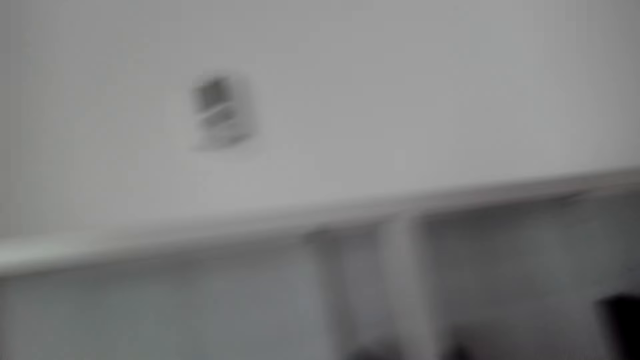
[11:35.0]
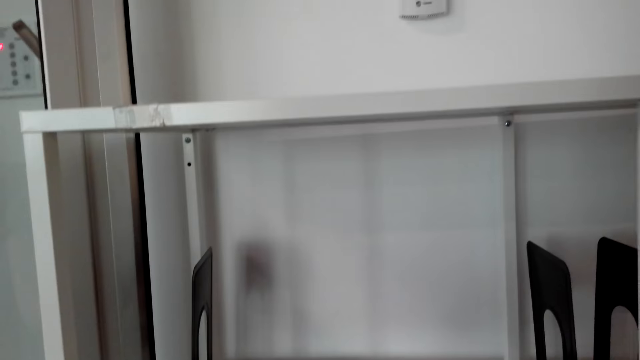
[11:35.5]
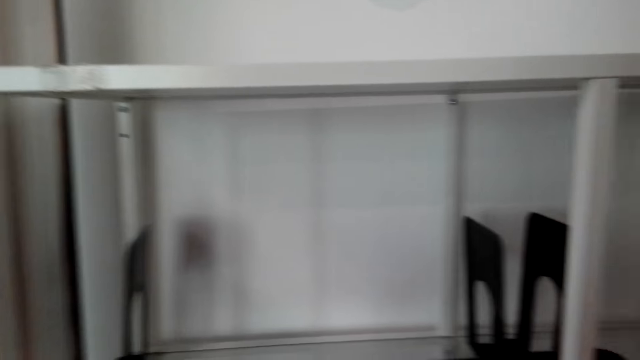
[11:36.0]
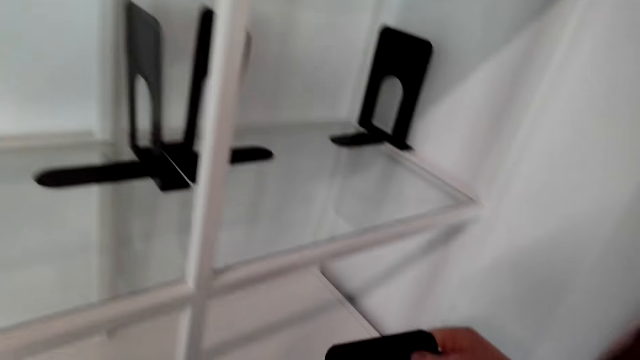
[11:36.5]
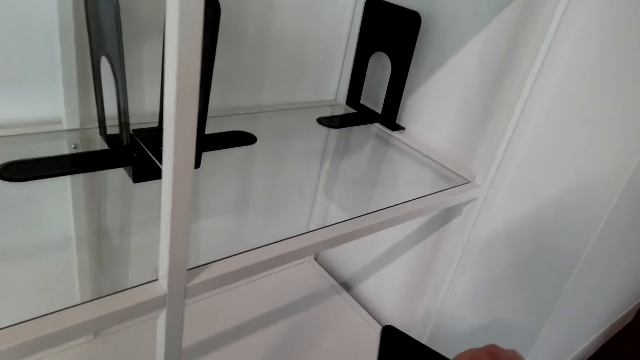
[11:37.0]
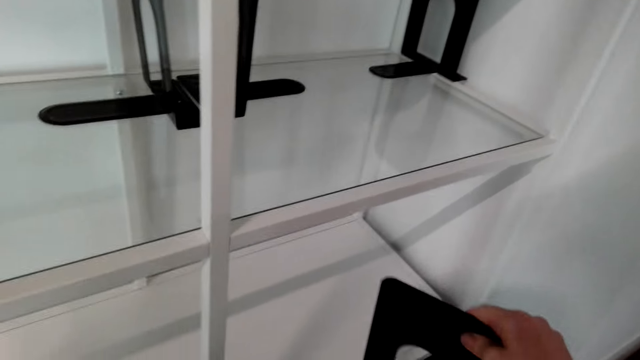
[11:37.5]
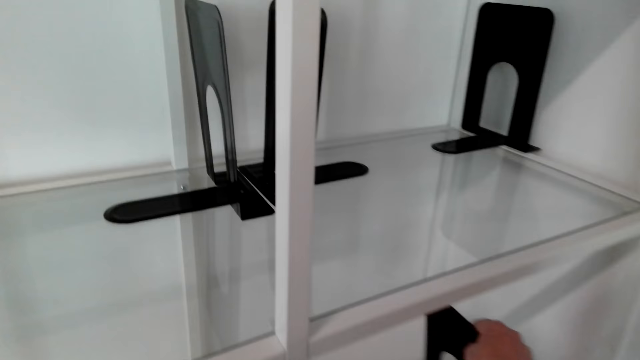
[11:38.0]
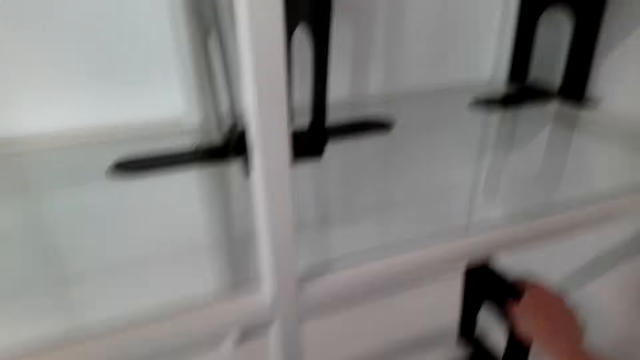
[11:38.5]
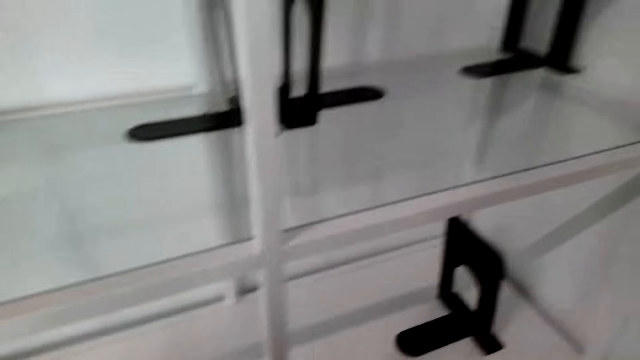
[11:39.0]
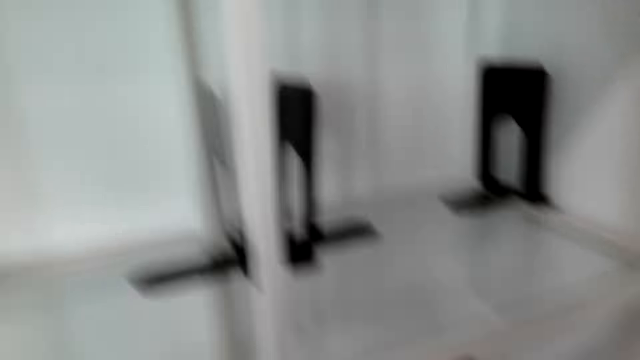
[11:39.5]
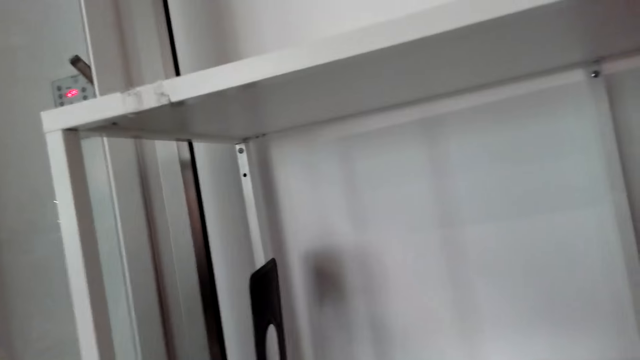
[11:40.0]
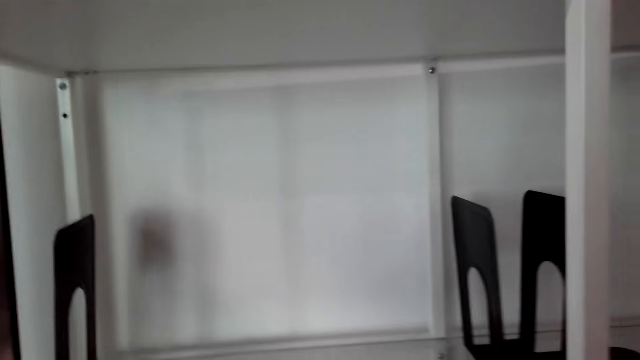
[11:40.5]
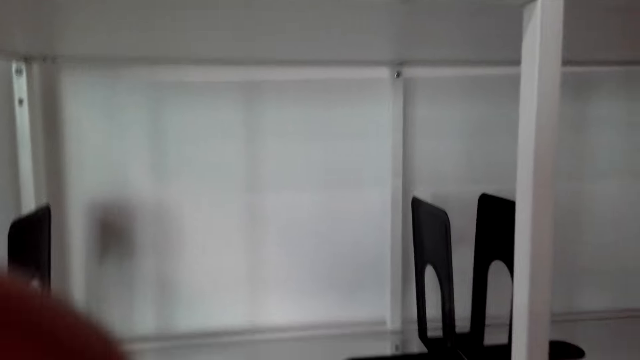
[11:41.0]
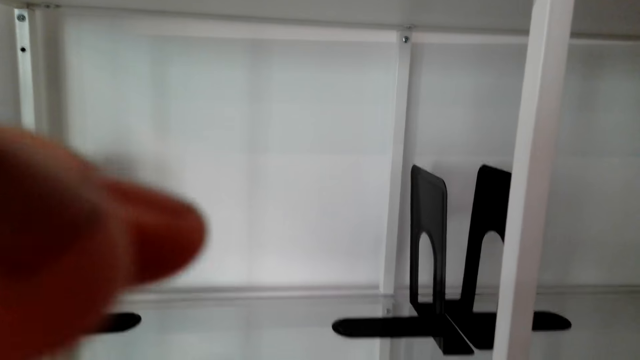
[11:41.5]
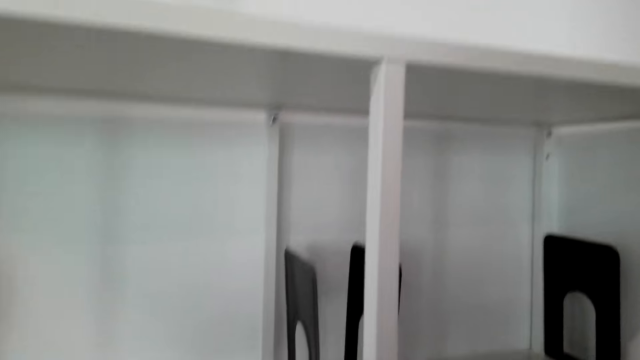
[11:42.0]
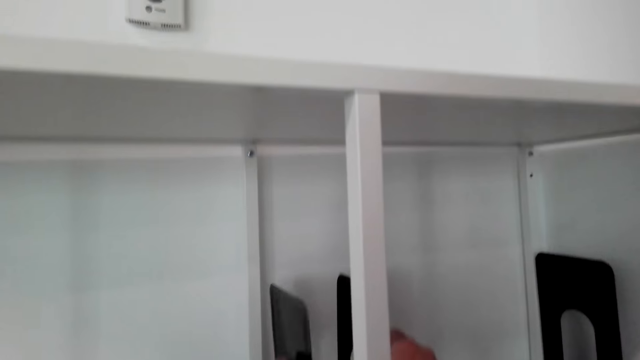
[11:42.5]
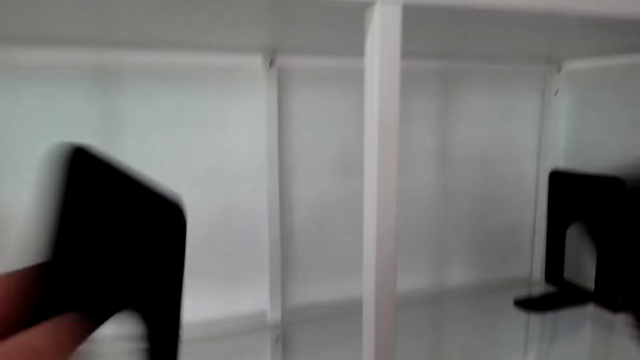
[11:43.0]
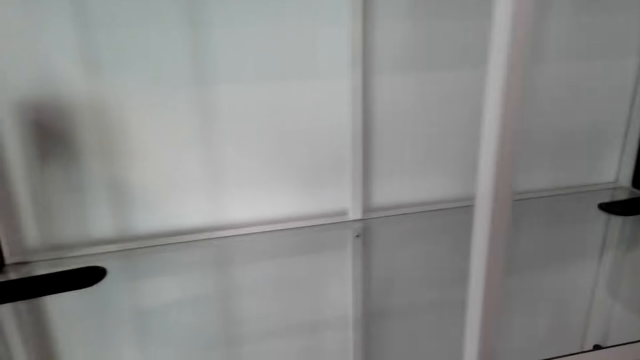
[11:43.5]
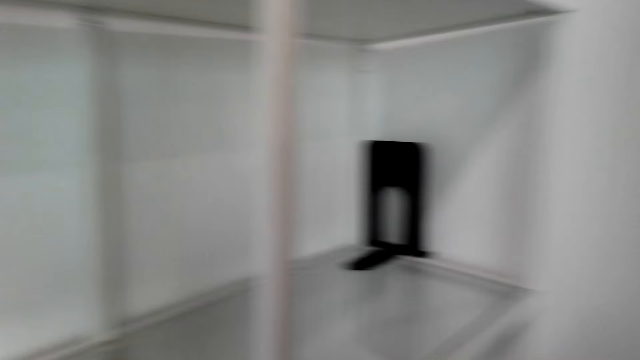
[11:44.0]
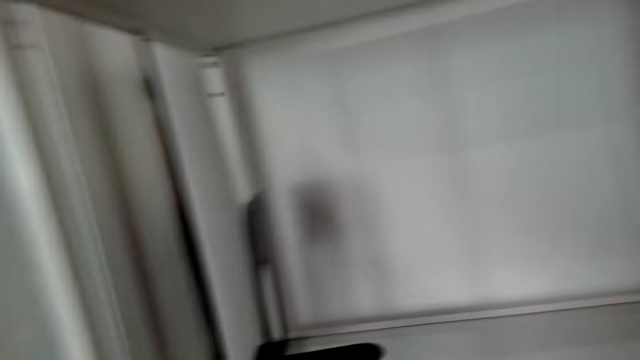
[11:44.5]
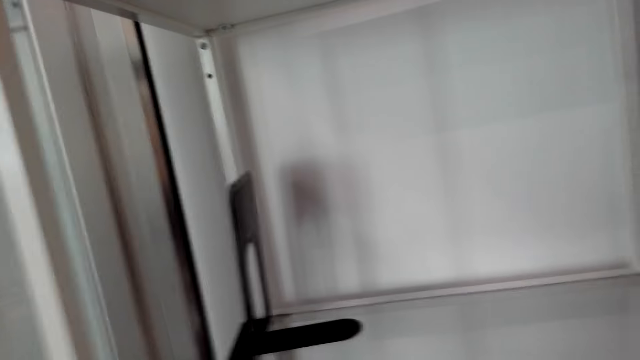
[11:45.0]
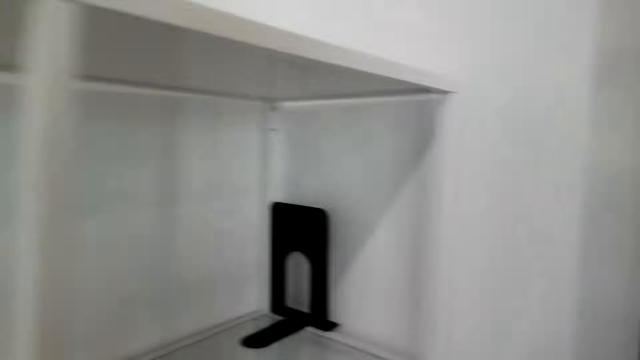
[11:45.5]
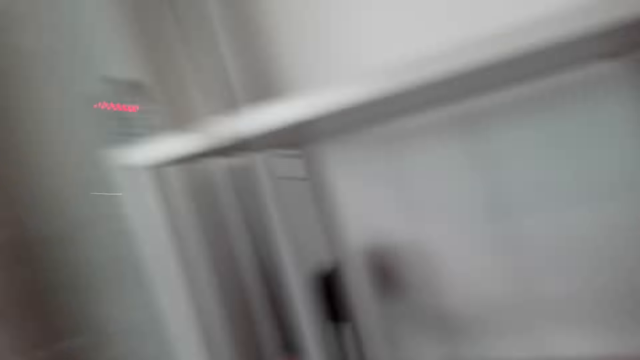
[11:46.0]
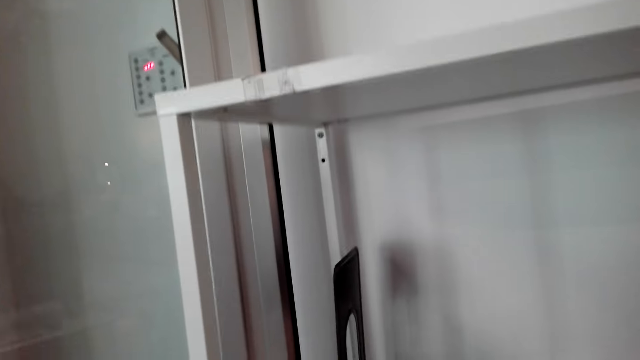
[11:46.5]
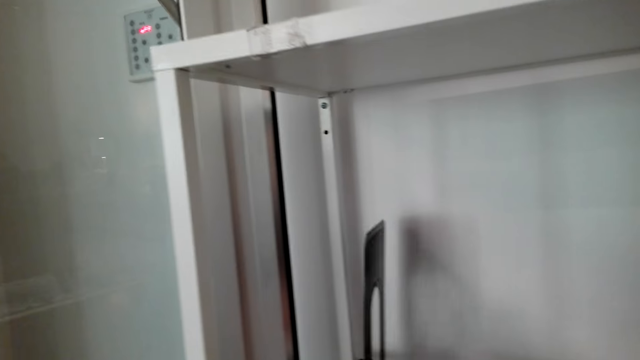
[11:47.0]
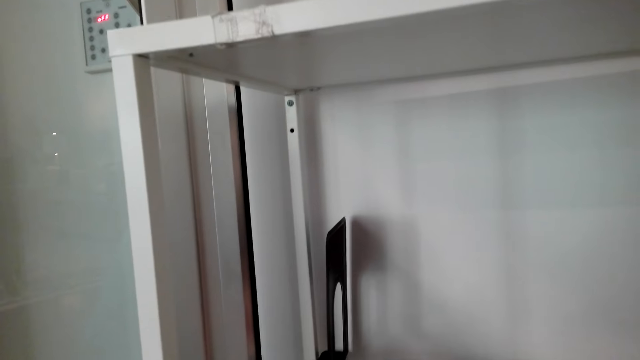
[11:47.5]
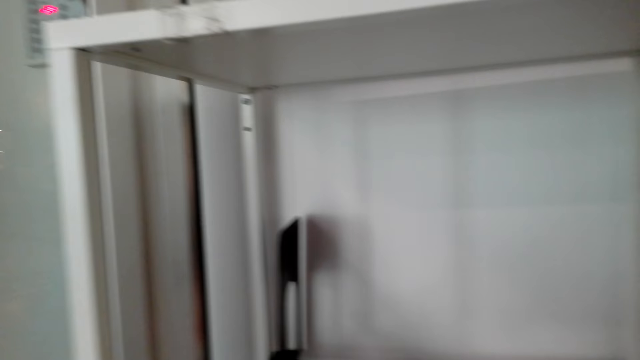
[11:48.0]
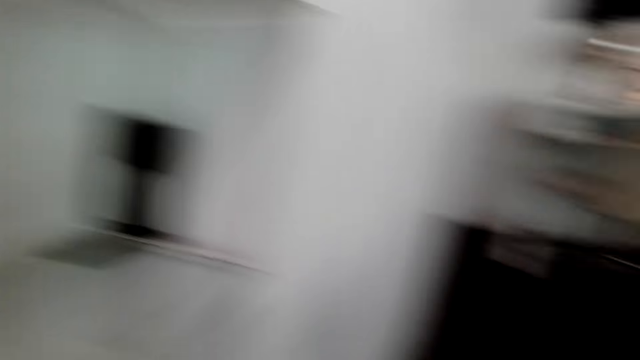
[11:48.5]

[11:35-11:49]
The camera wearer pushes the bookend. They hold a book organizer. They look around the shelf. They pick up the book organizer. They look around the shelf. They hold the book organizer.

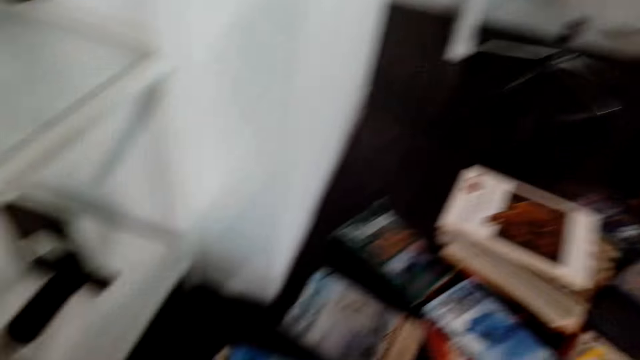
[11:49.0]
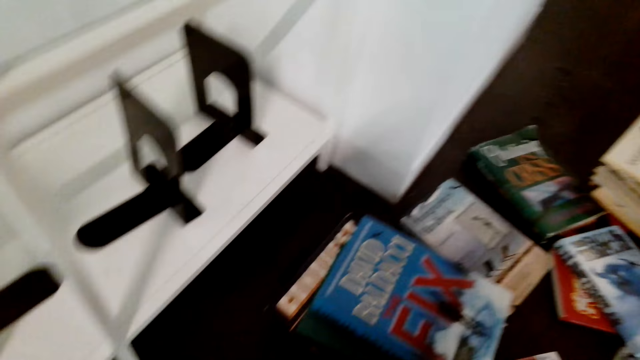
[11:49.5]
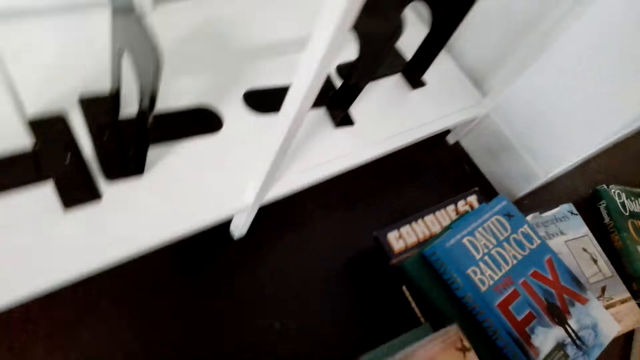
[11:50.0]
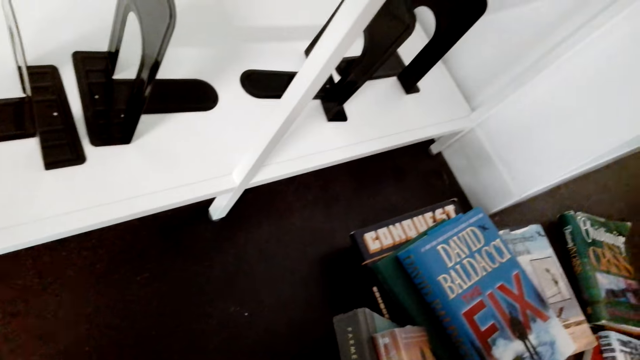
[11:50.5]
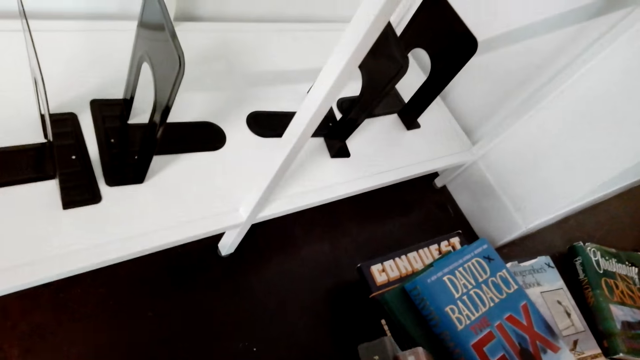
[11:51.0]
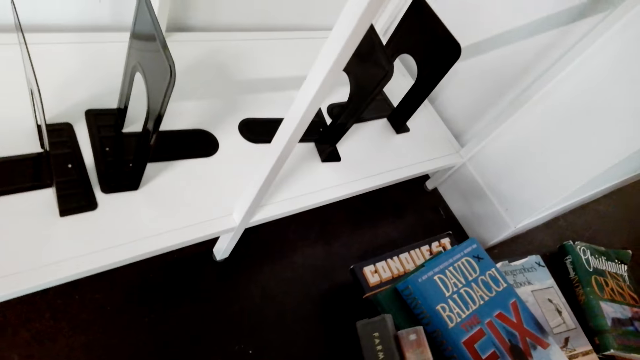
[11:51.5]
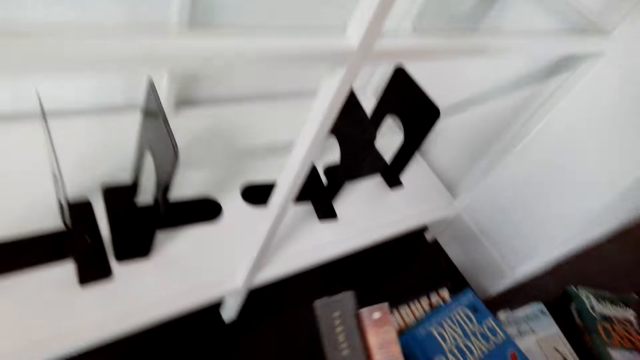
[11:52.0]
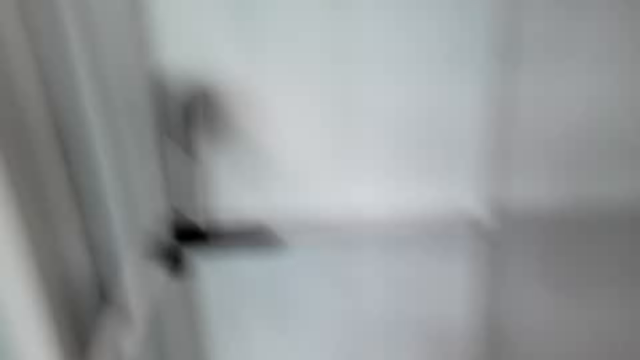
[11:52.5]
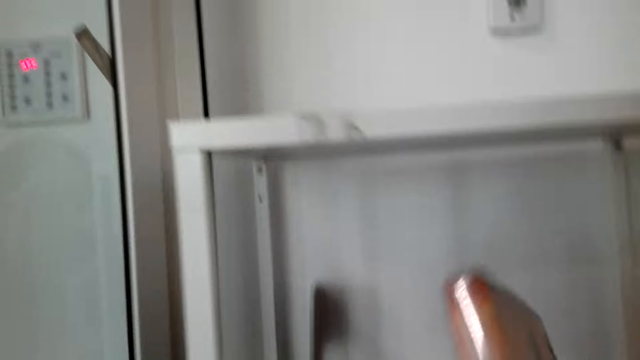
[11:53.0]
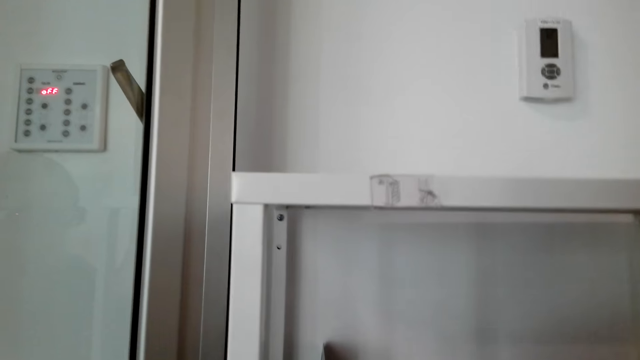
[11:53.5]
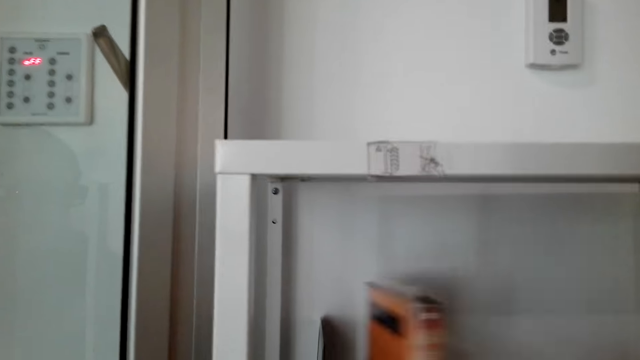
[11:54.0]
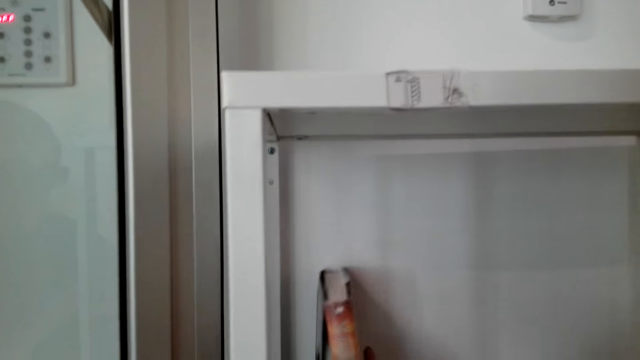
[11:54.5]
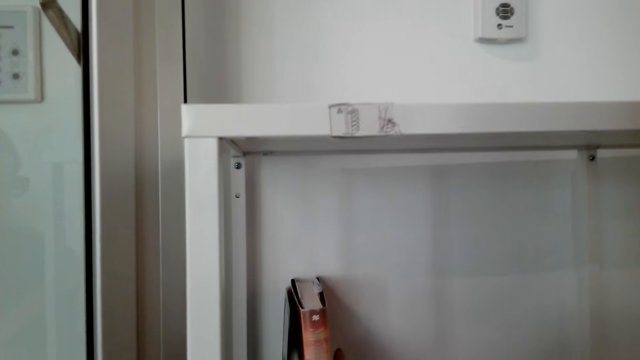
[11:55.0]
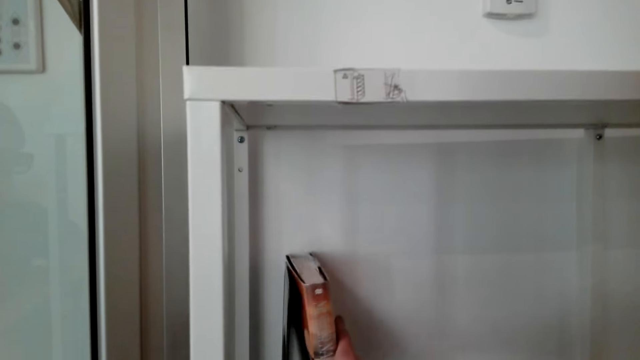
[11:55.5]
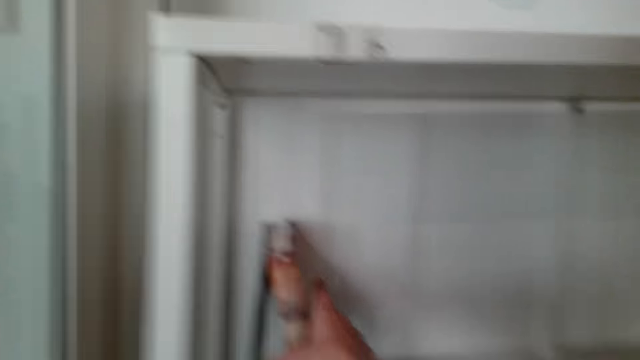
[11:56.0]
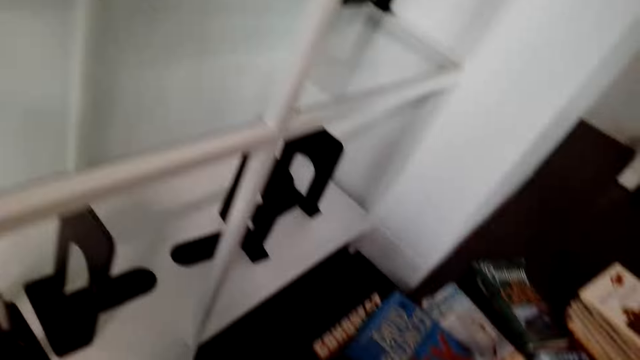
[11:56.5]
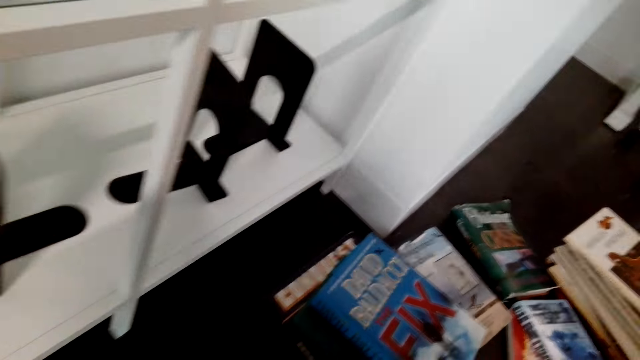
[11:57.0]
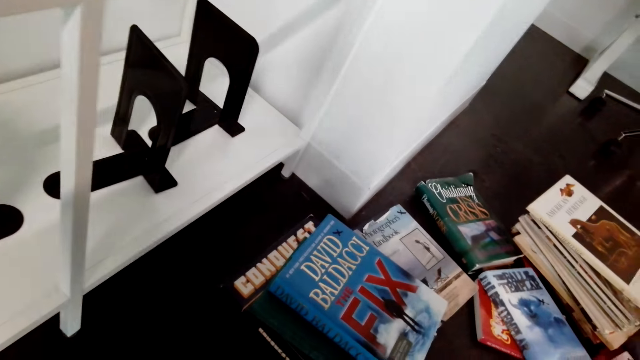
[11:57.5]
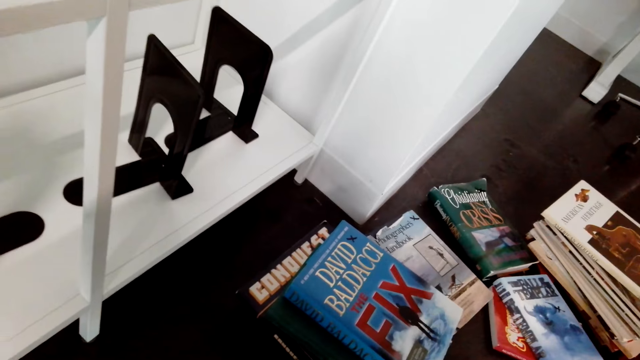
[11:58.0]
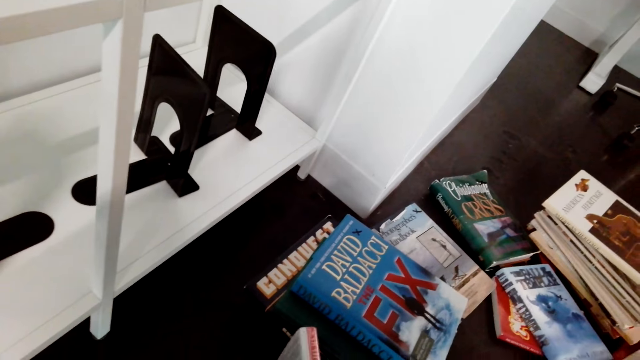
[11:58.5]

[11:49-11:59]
The camera wearer looks at the books on the floor. They pick up the books. They arrange the books on the shelf. They look at the books.
